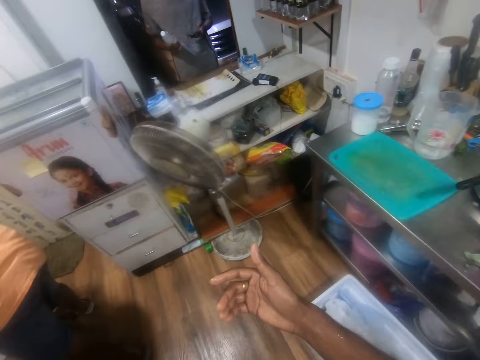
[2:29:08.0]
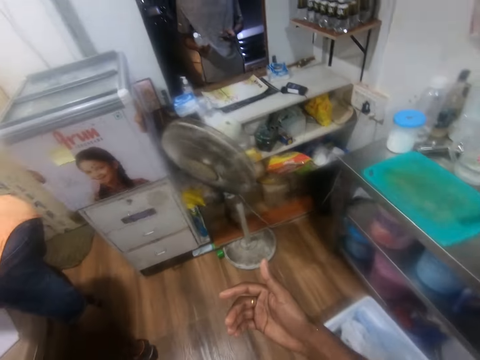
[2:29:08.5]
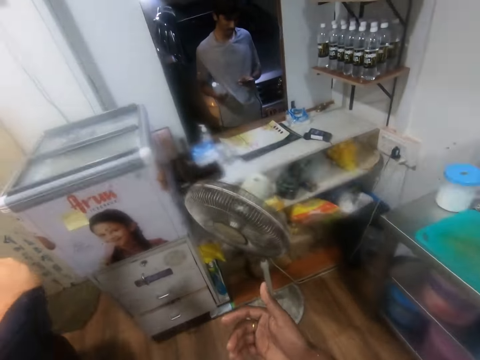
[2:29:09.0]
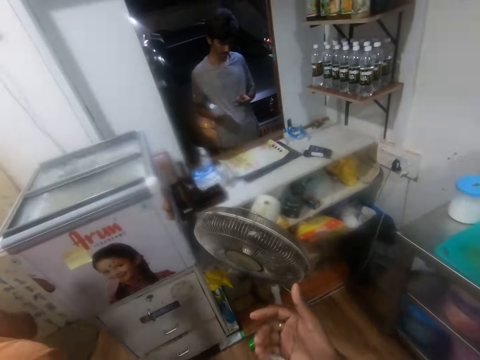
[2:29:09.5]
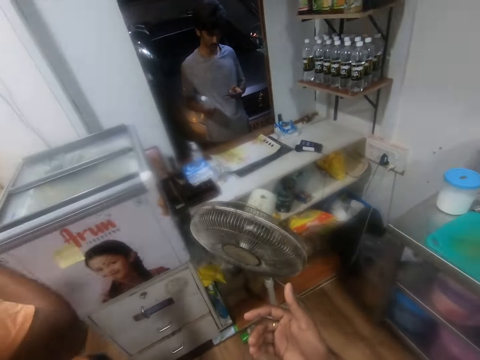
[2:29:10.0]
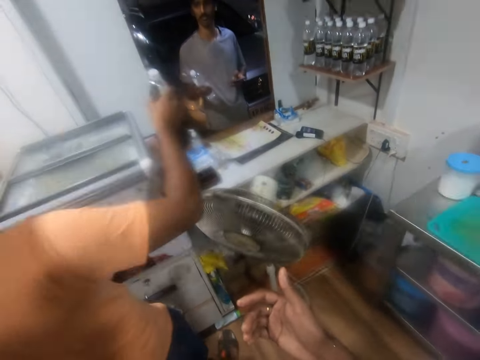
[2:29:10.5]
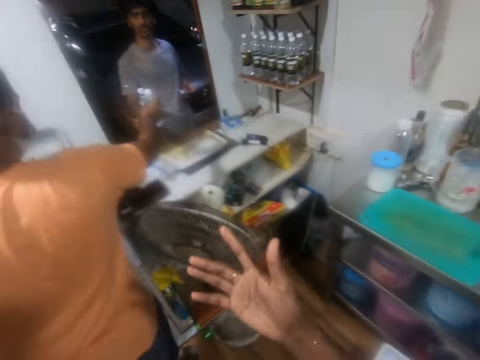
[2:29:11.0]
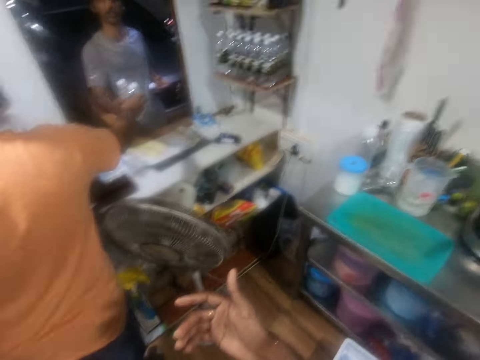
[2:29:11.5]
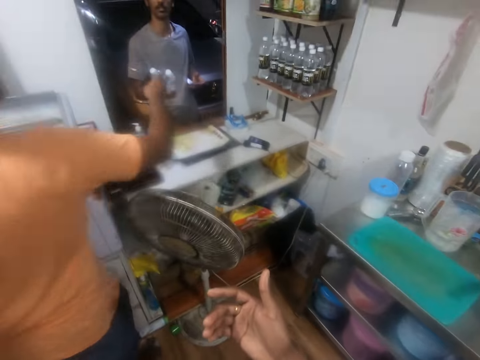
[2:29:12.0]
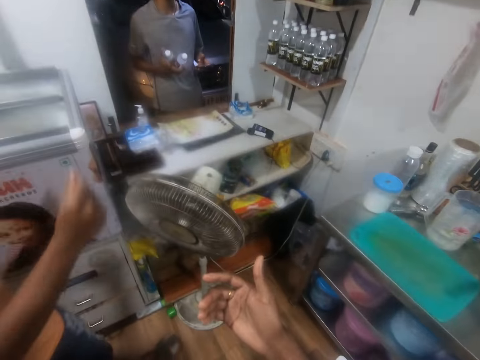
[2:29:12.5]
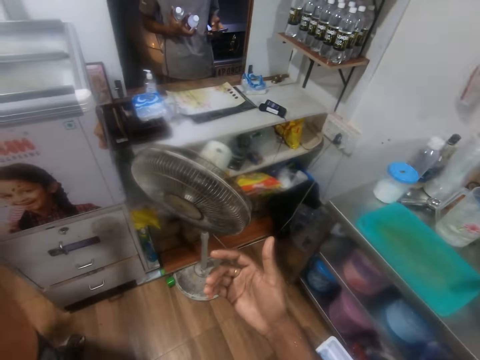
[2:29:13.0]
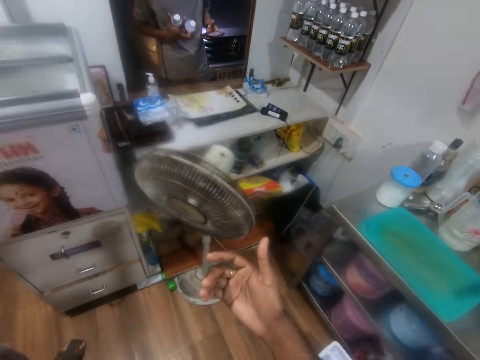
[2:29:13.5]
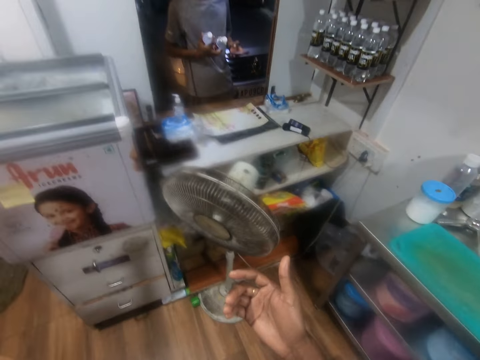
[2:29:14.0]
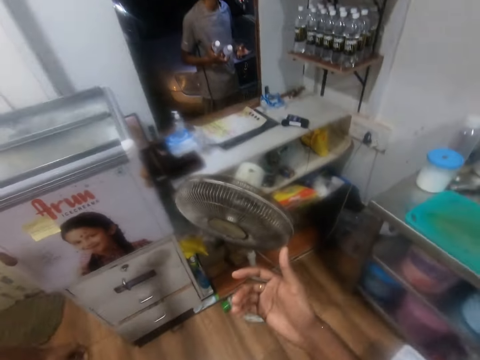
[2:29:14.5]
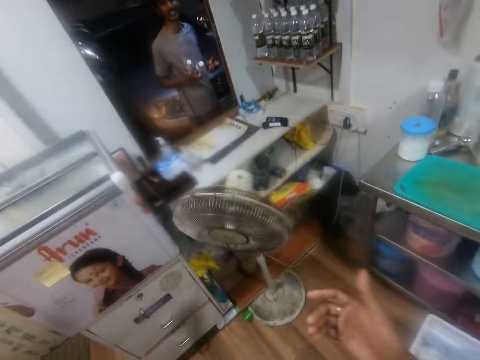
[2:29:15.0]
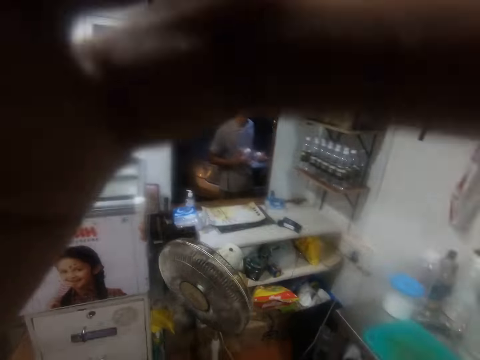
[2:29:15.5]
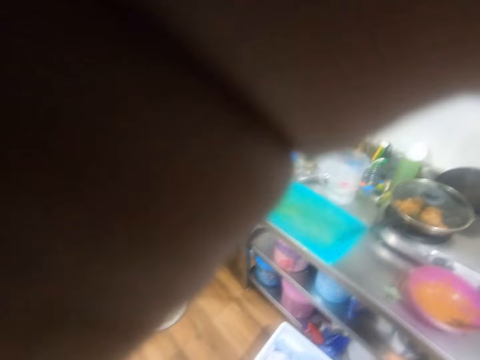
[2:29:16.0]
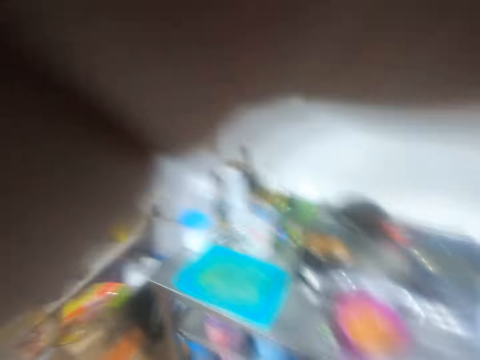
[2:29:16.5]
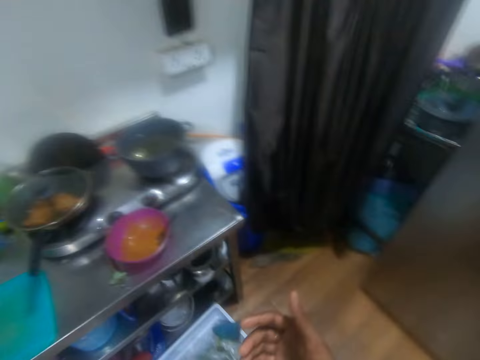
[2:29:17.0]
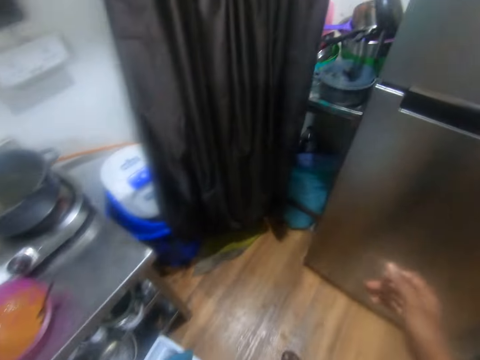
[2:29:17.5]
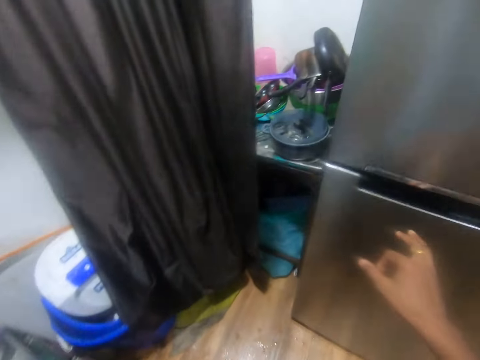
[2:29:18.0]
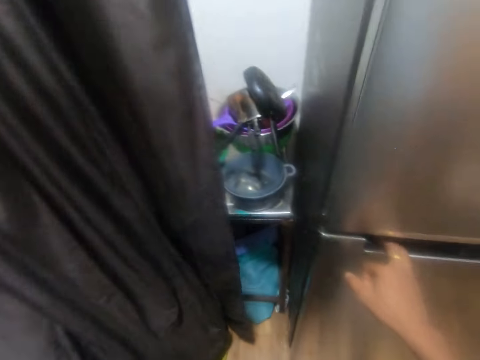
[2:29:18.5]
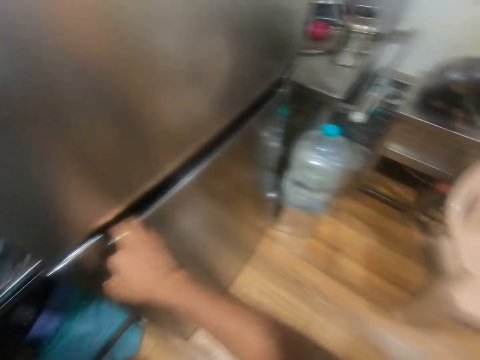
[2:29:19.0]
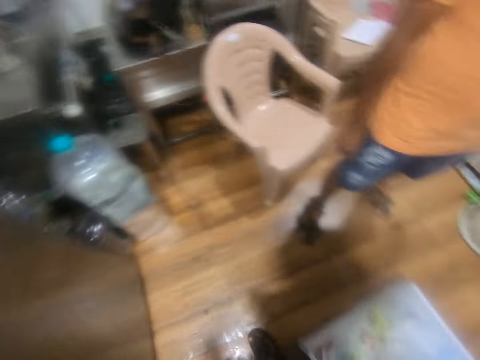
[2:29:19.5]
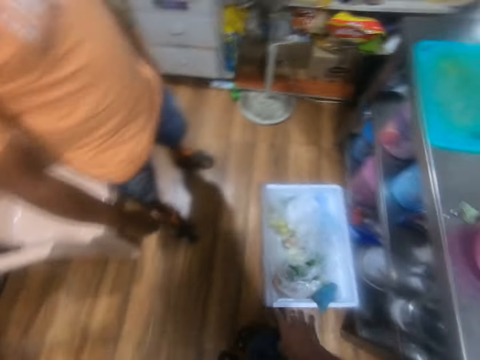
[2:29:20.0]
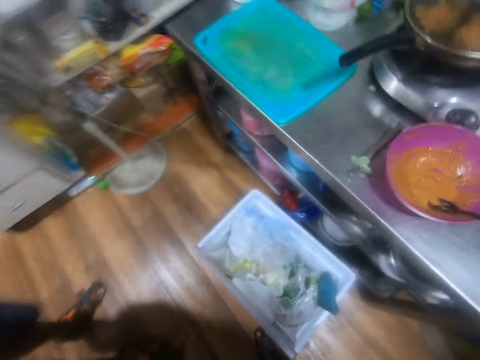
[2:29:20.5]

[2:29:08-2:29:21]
A man passes a bottle of water to another man with his right hand. The camera wearer talks to the other man. He touches his camera with his left hand. He opens the fridge. He touches the fridge with his right hand.

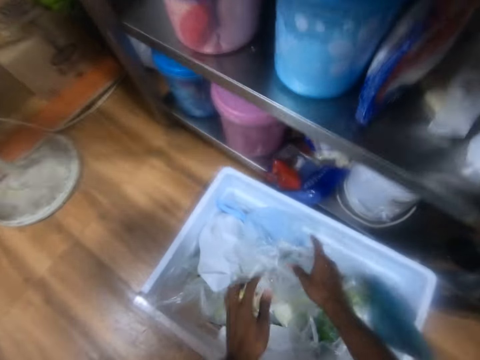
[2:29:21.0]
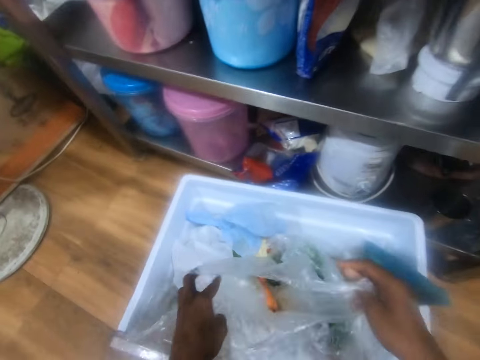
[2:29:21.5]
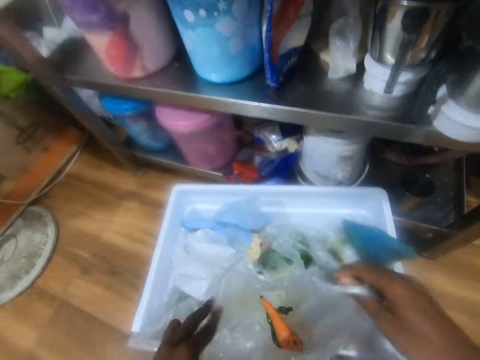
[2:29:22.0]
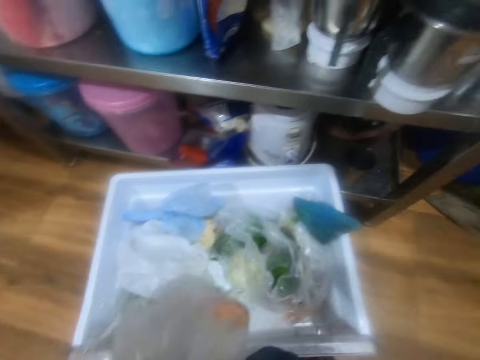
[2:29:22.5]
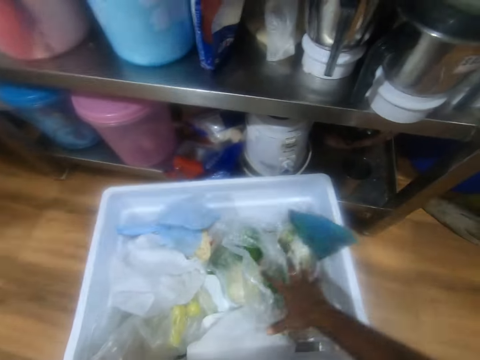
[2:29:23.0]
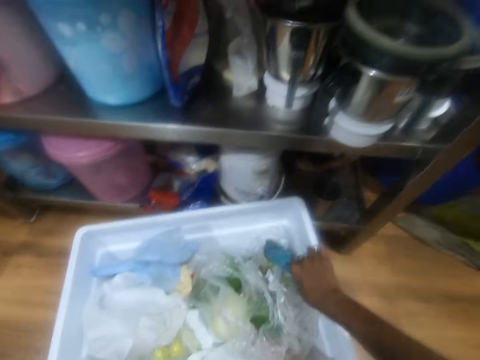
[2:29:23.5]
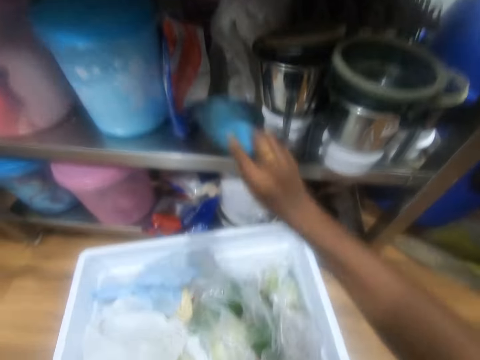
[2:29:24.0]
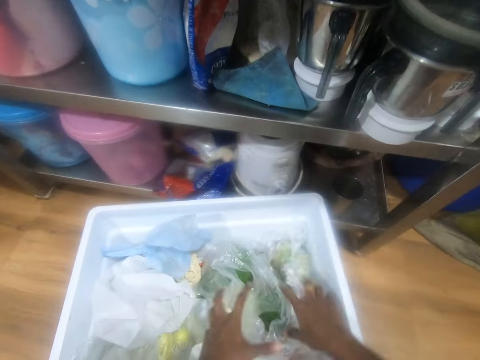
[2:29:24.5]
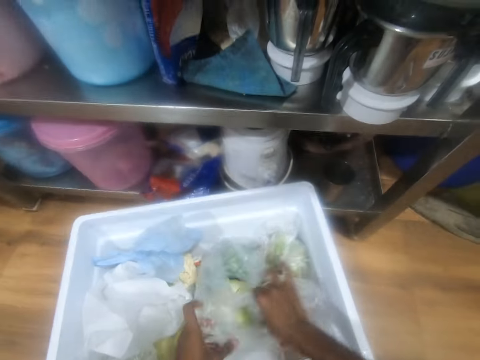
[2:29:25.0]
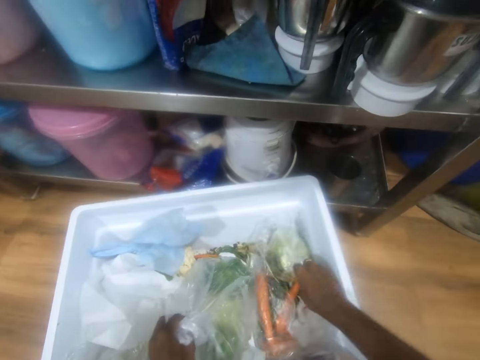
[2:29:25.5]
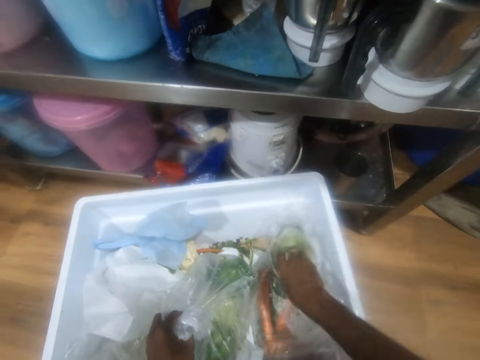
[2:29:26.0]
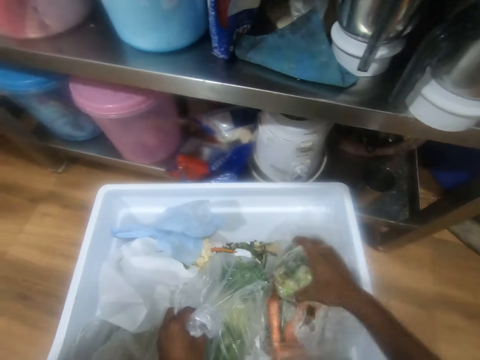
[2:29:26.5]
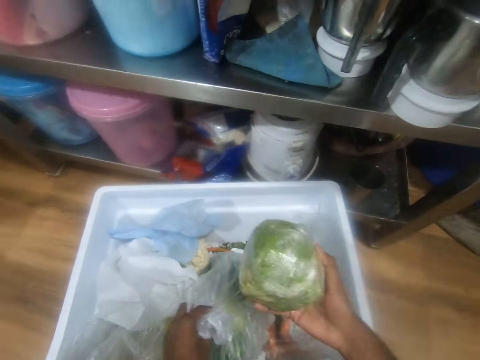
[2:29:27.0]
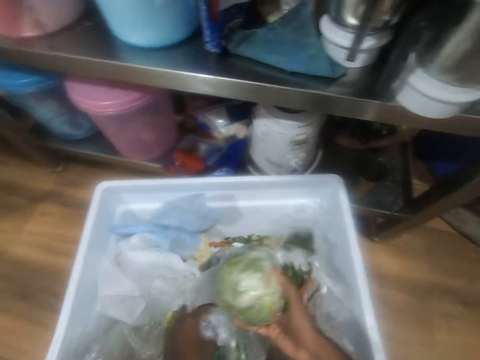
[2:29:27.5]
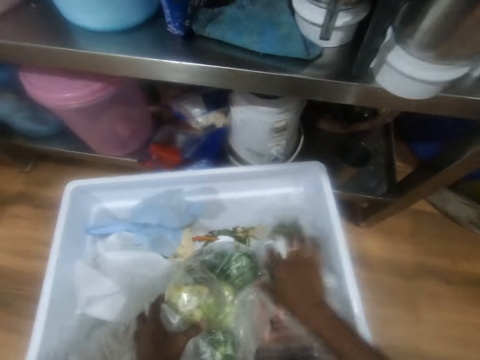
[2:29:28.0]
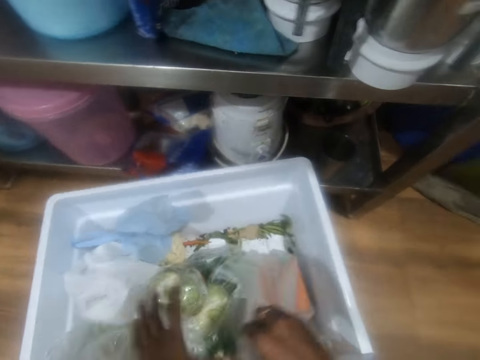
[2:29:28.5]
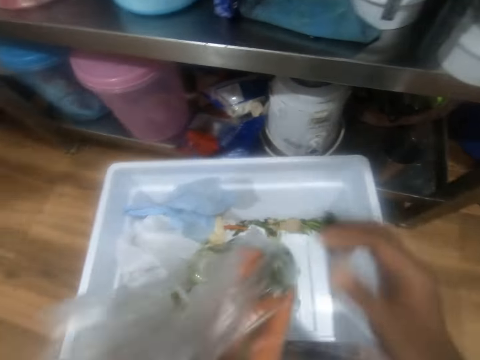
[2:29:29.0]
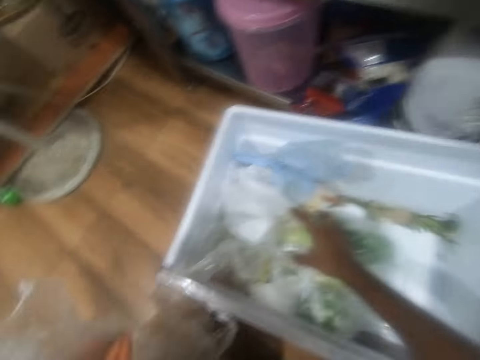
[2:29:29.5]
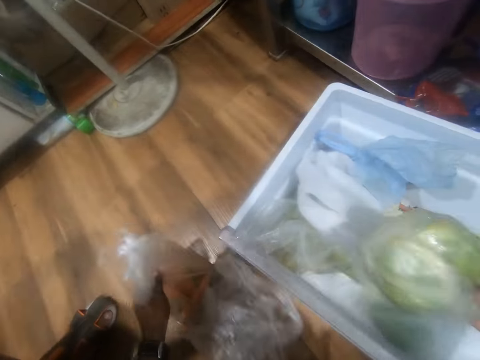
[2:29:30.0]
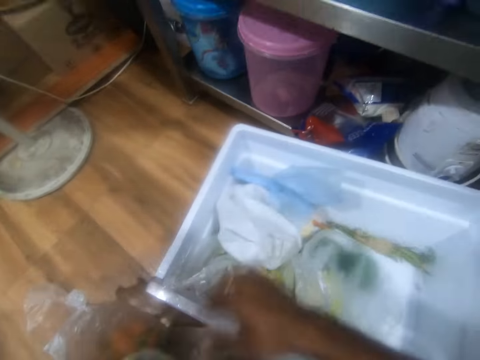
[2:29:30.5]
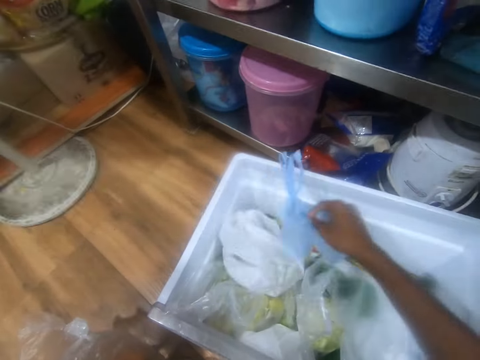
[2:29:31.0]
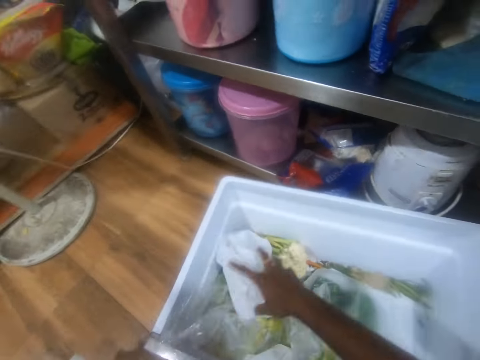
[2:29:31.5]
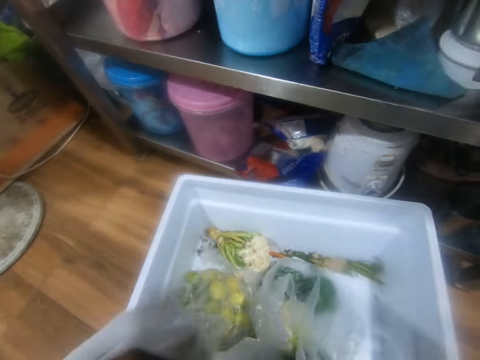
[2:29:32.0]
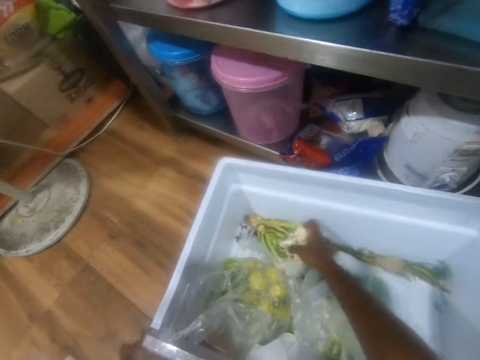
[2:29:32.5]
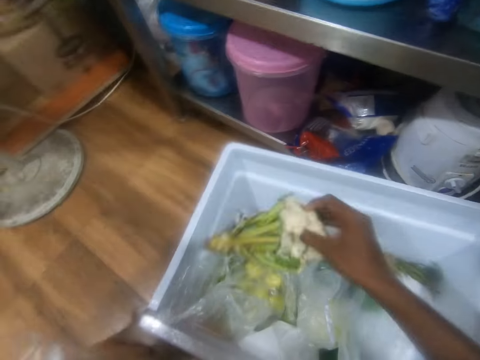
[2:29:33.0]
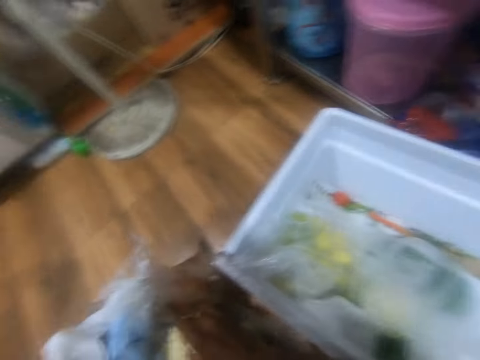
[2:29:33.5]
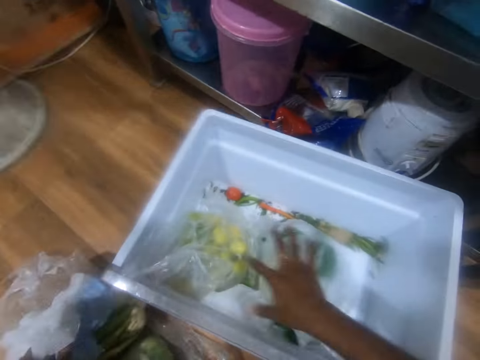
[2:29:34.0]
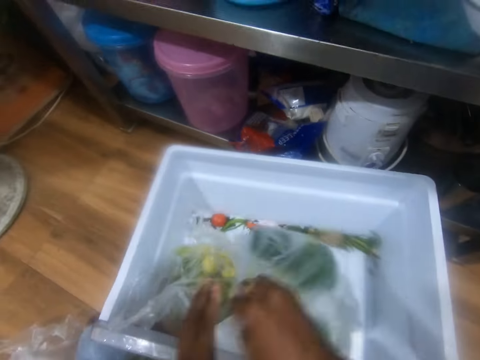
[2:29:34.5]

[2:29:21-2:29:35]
The camera wearer picks a nylon from the container on the floor with both hands. He picks a napkin from the container on the floor with his right hand. He drops the napkin under the countertop with his right hand. He wraps a nylon inside the container on the floor with both hands. He removes his right hand from the nylon inside the container on the floor. He picks a cabbage from the container on the floor with his right hand. He drops the cabbage inside the container on the floor with his right hand. He picks a nylon from the container on the floor with his right hand. He passes the nylon from his right hand to his left hand. He picks the cabbage from the container on the floor with his right hand. He drops the nylon on the floor with his left hand. He puts the vegetable on the floor. He passes the cabbage from his right hand to his left hand. He picks a nylon from the container on the floor with his right hand. He passes the nylon from his right hand to his left hand. He picks a nylon from the container on the floor with his right hand. He passes the nylon from his right hand to his left hand. He picks the cabbage from the container on the floor with his right hand. He drops the cabbage on the floor with his right hand. He picks a nylon from the container on the floor with his right hand.
